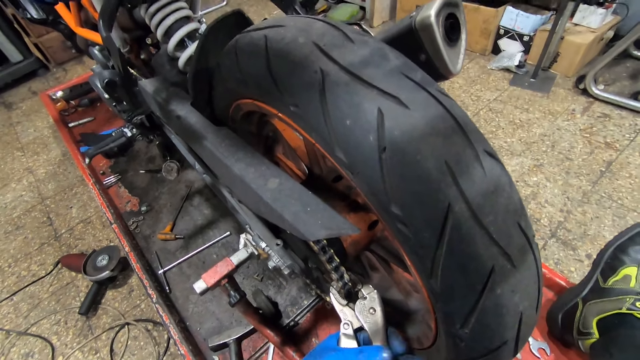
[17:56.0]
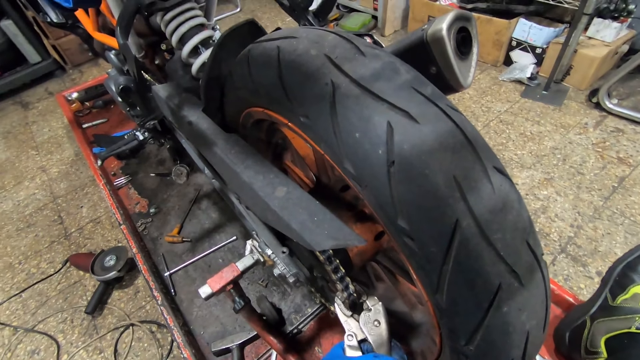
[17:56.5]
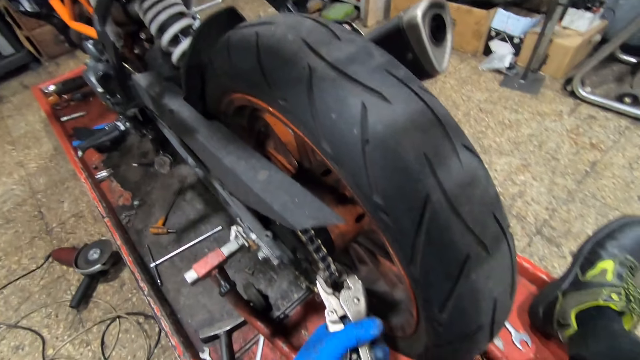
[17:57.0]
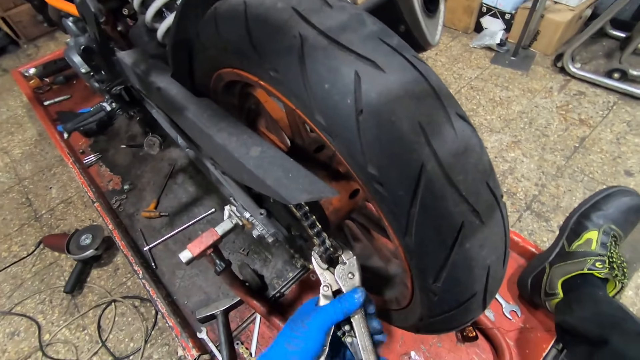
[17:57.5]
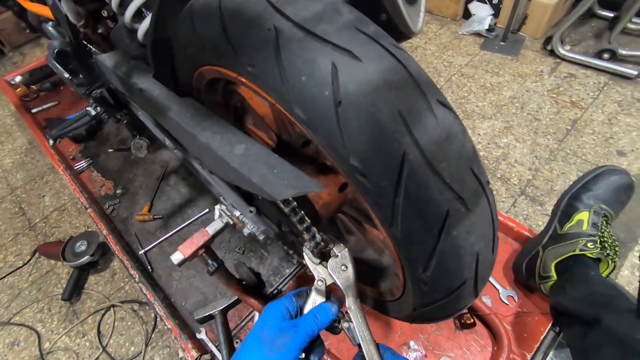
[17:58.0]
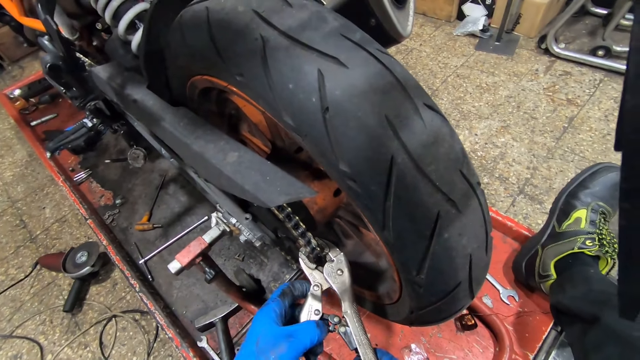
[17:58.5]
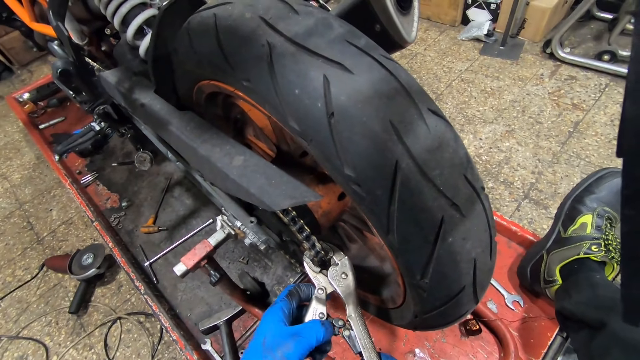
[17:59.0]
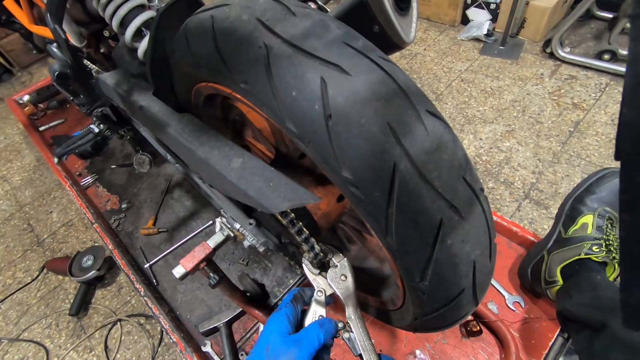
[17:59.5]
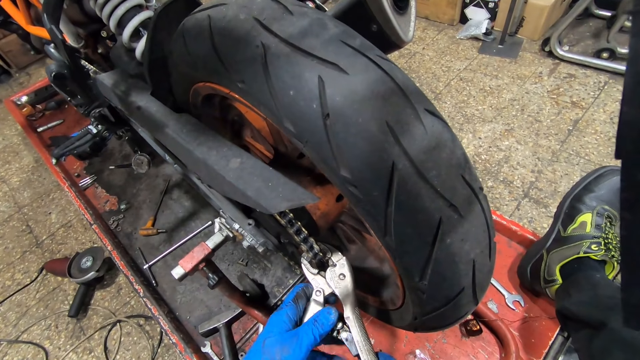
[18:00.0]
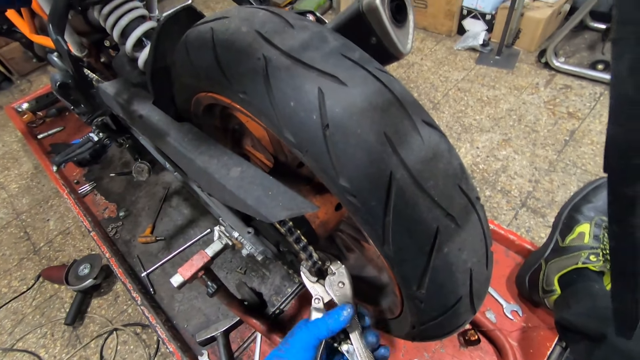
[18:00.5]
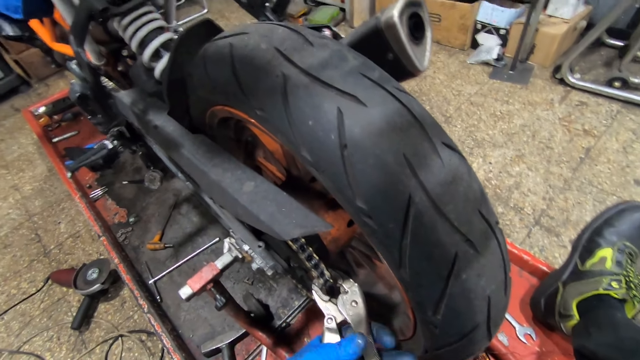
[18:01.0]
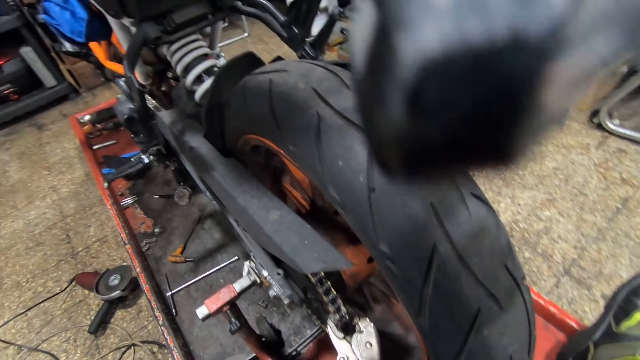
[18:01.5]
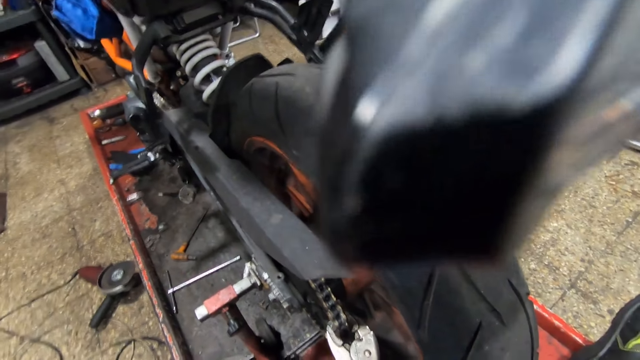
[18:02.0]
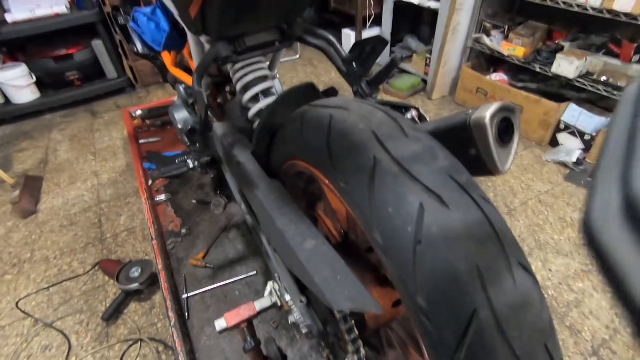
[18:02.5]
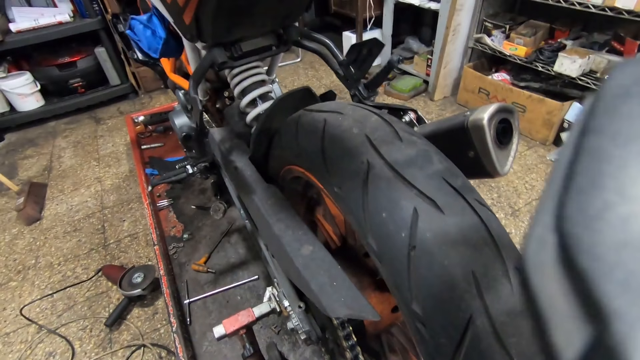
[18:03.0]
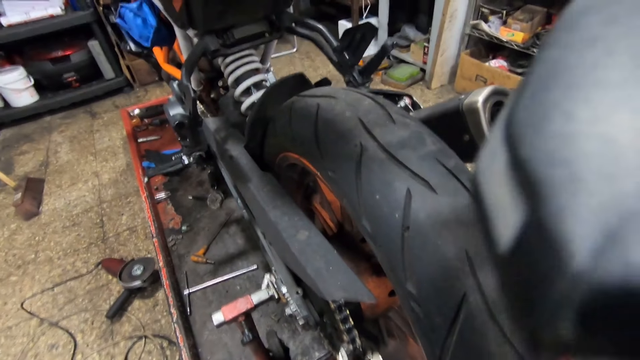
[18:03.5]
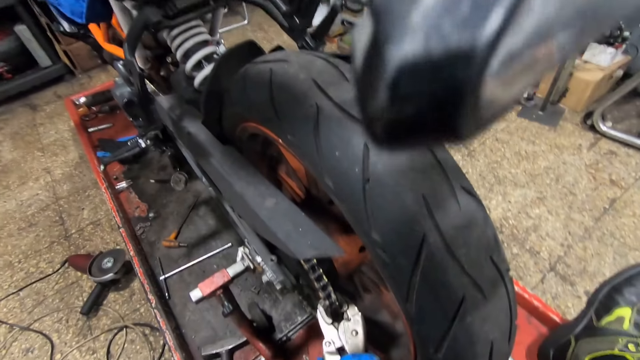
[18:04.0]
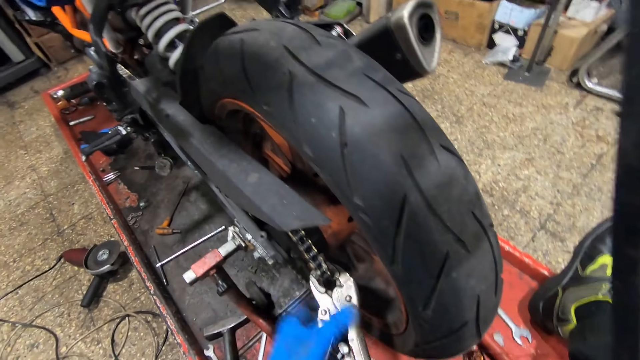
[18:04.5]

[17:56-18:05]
The camera wearer adjusts the pliers. They fix the bike chain with the pliers.

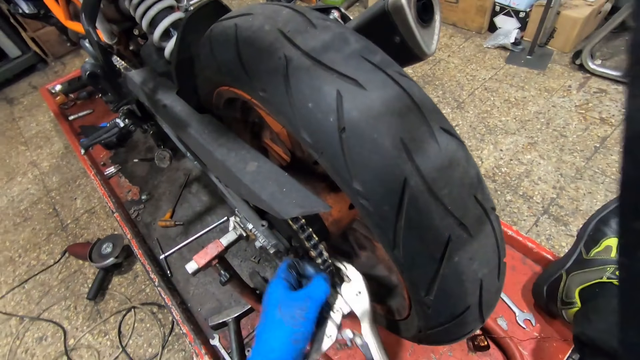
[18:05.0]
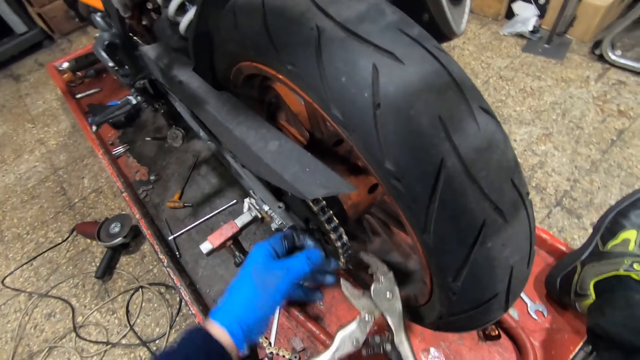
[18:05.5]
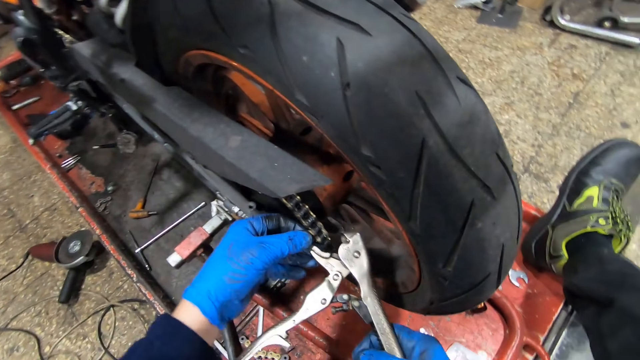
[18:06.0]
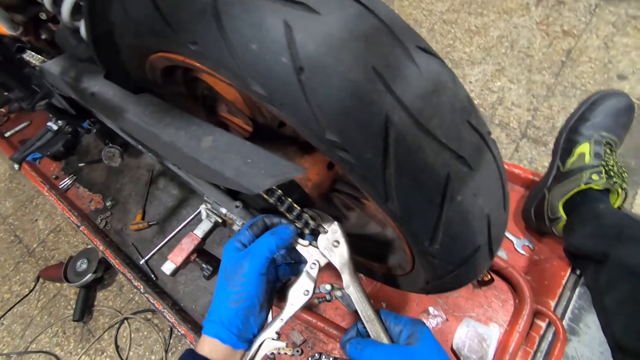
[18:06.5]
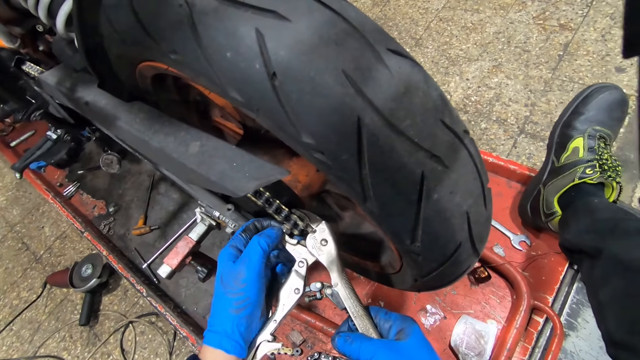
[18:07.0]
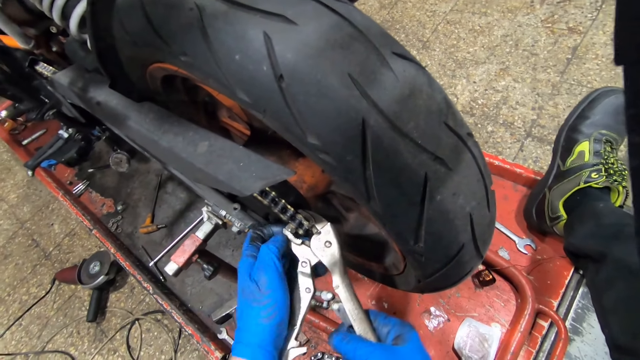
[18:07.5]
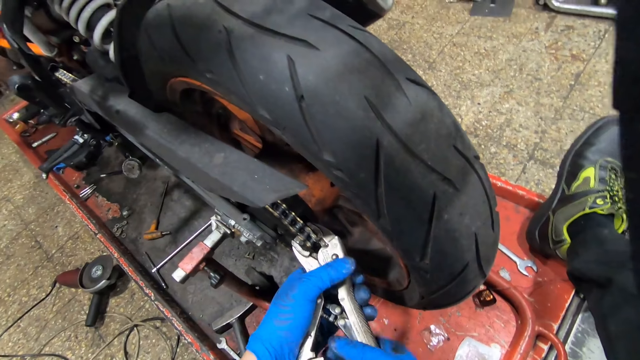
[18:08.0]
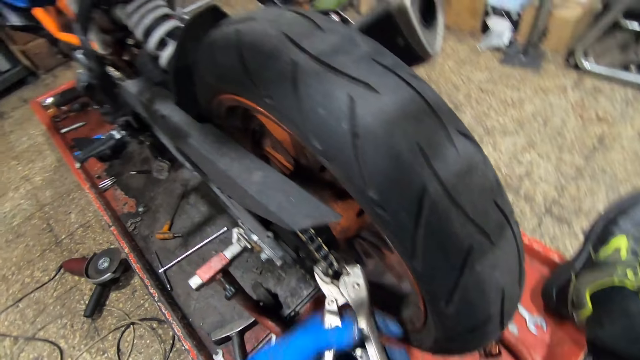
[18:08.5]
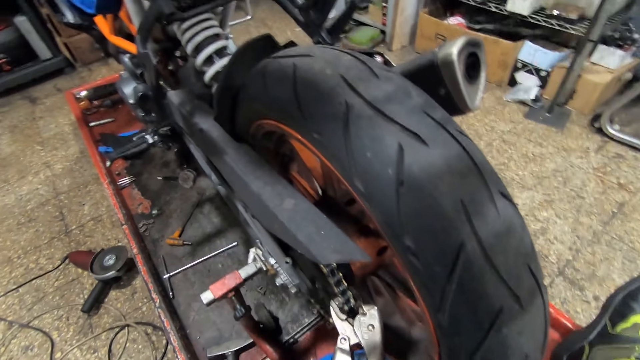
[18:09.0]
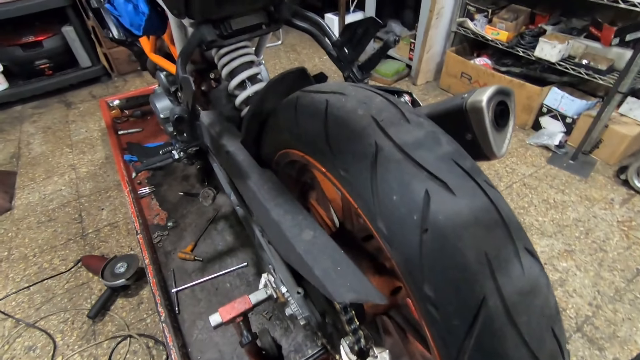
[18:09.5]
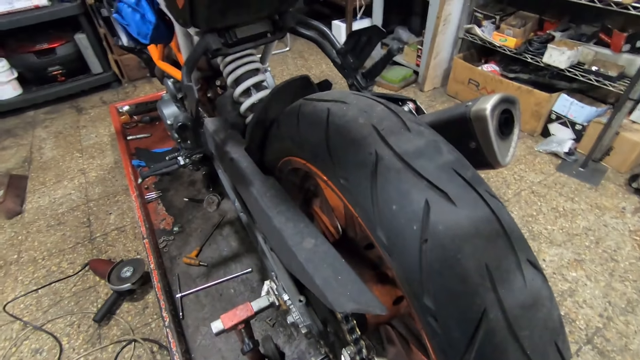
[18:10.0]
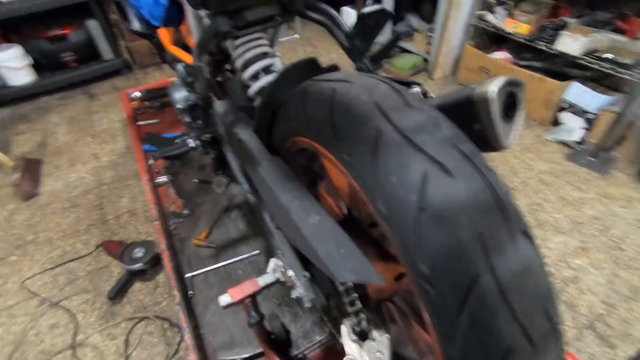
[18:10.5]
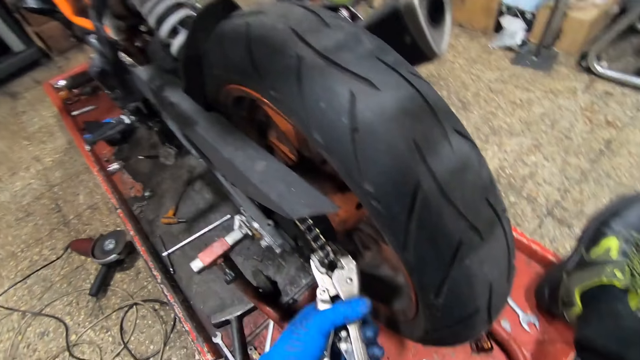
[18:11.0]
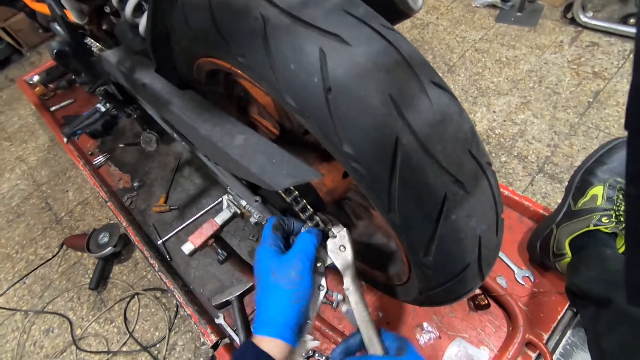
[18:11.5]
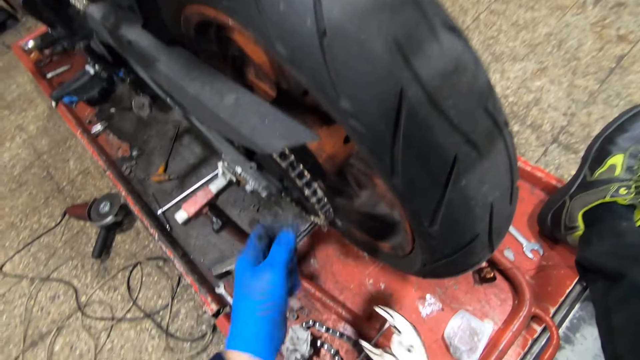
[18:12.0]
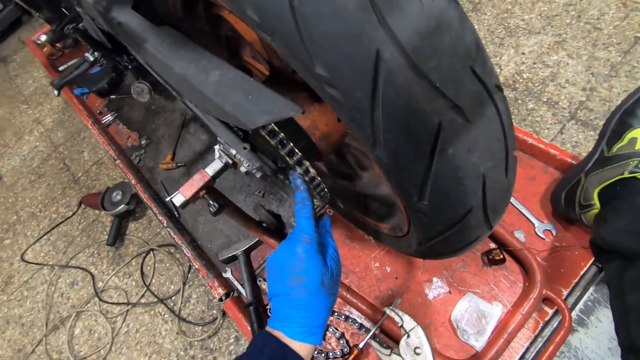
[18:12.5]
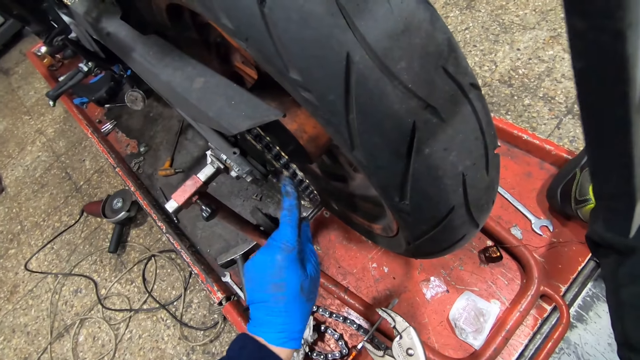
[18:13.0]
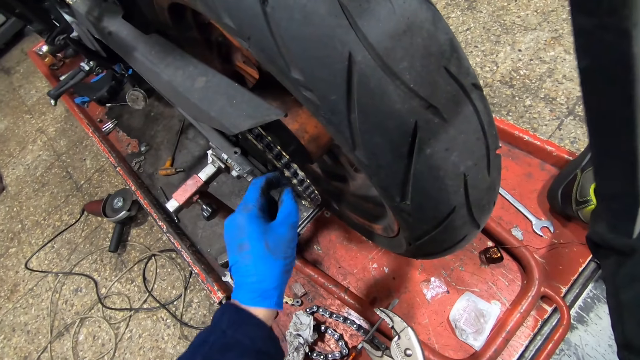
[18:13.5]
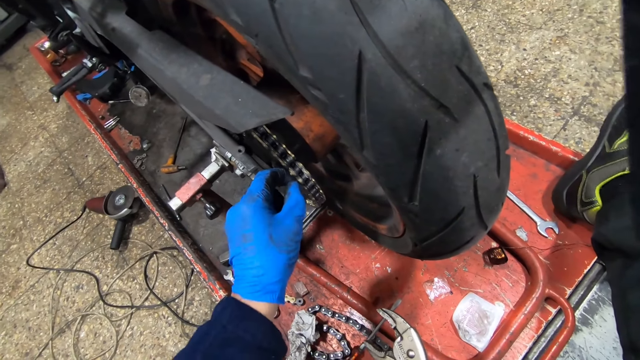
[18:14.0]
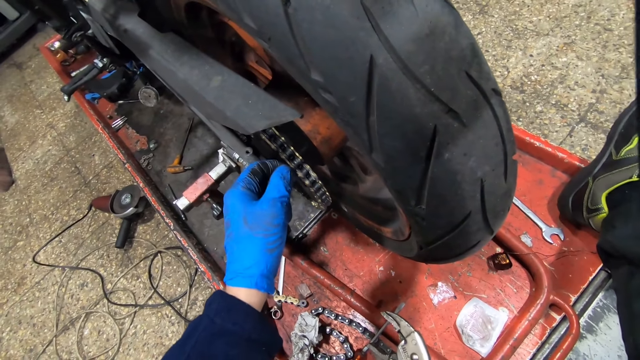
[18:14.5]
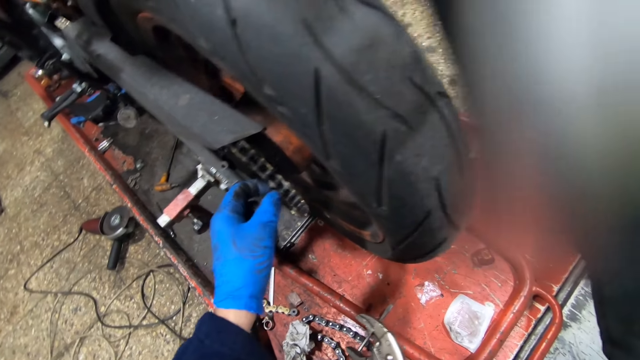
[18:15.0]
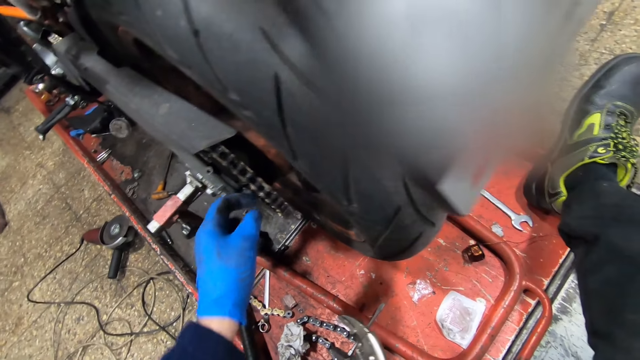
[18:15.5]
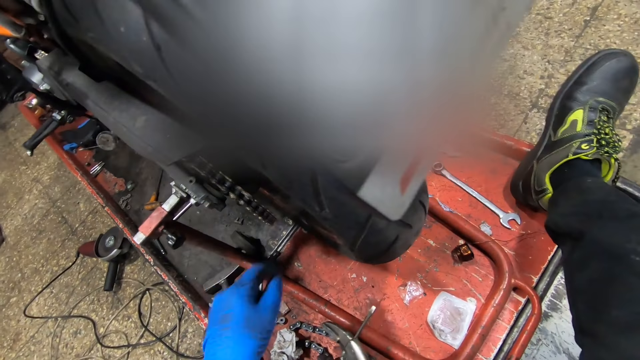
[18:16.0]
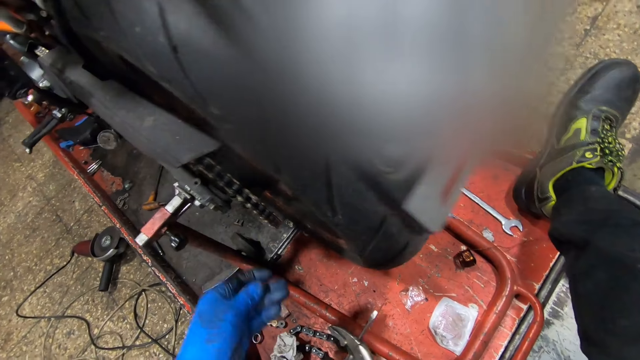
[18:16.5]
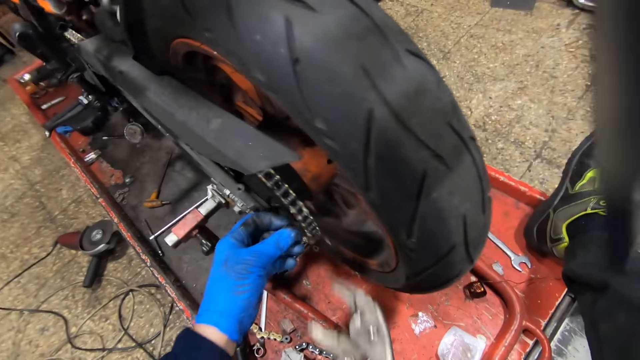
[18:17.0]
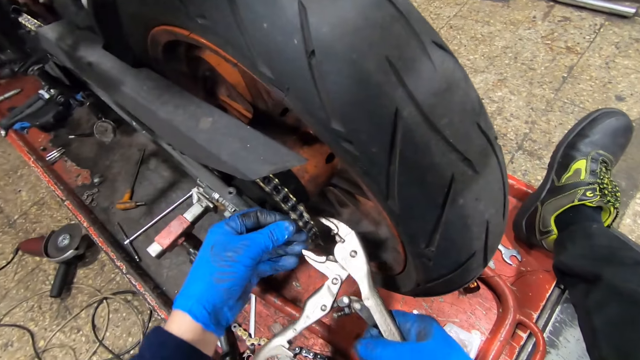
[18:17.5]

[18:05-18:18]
The camera wearer adjusts the pliers with his two hands. He tightens the rivet pin on the bike chain with the pliers in his two hands. He fixes the bike chain with the pliers. He touches the bike chain with his left hand. He fixes a flat washer on the chain with his left hand.
